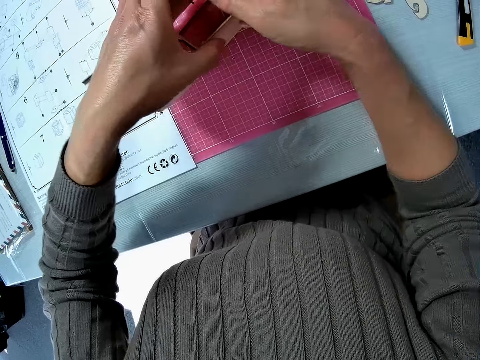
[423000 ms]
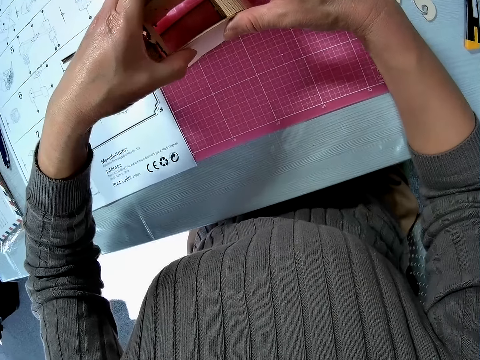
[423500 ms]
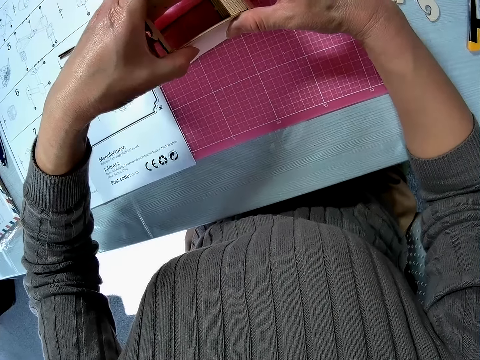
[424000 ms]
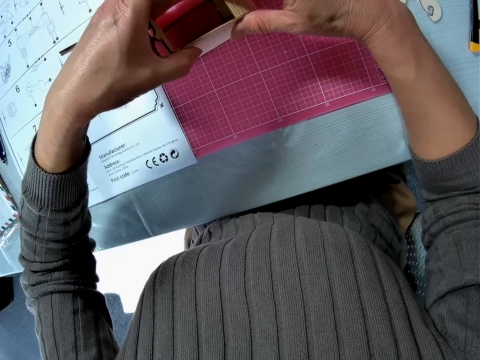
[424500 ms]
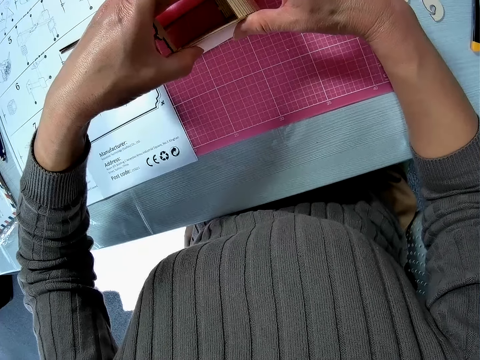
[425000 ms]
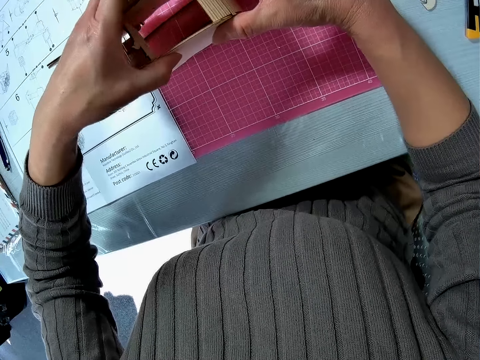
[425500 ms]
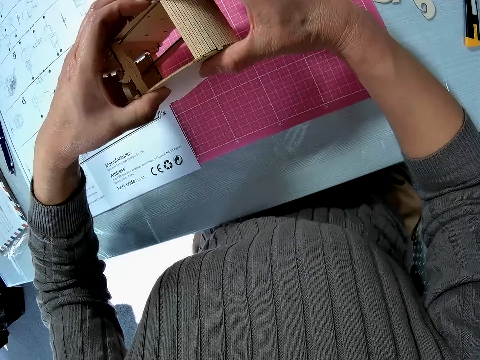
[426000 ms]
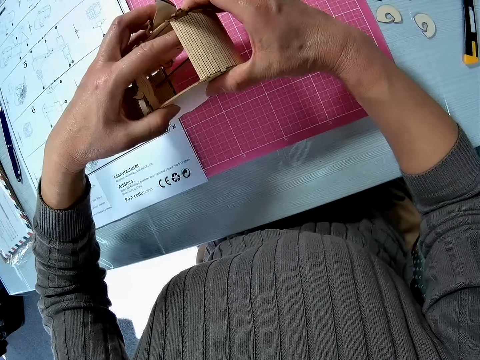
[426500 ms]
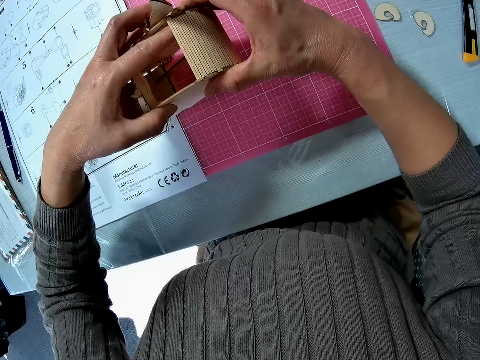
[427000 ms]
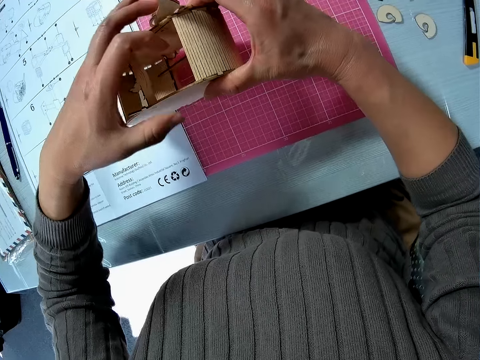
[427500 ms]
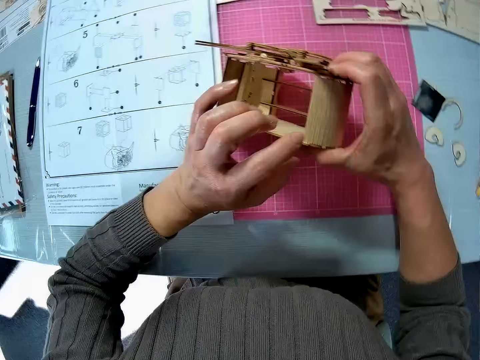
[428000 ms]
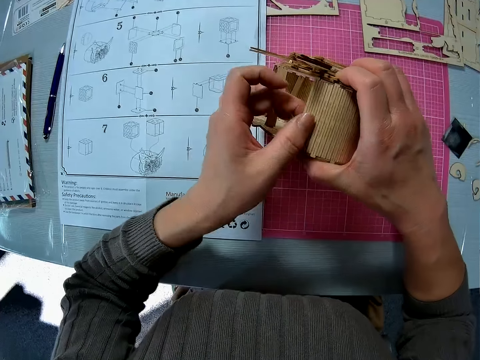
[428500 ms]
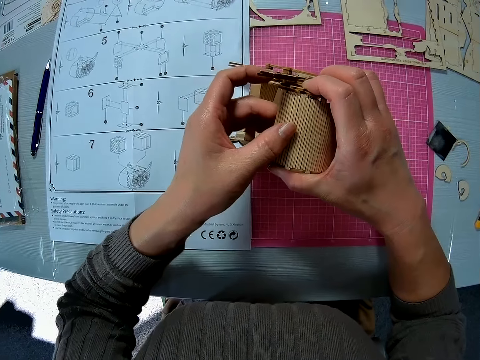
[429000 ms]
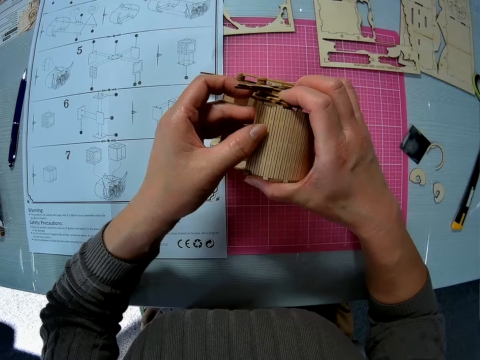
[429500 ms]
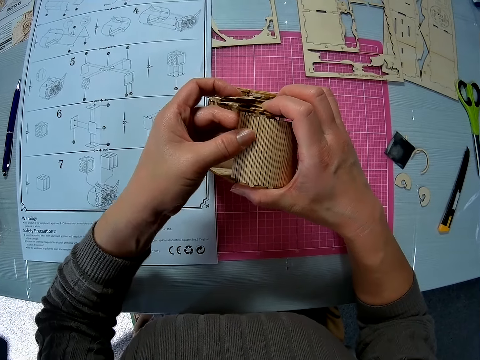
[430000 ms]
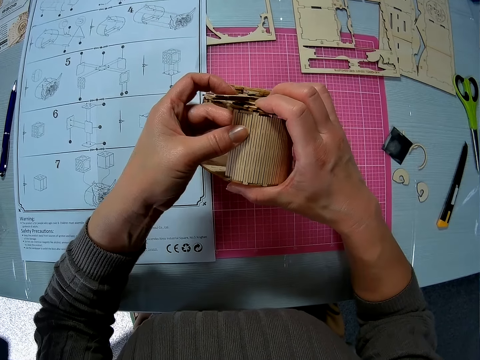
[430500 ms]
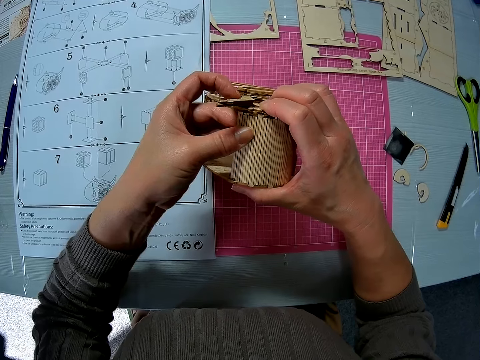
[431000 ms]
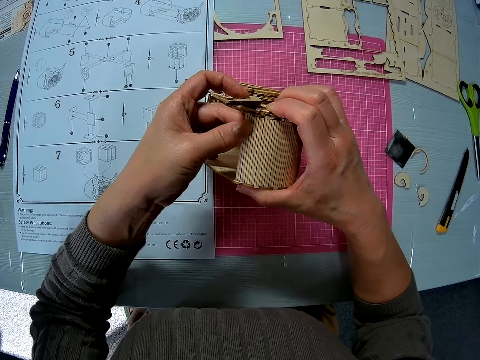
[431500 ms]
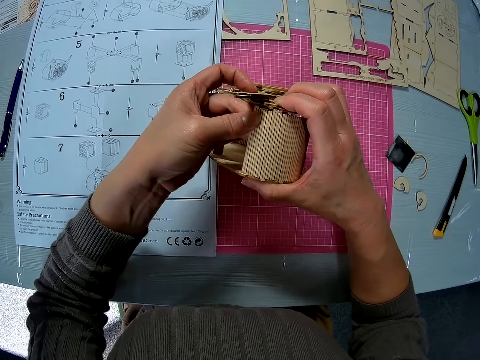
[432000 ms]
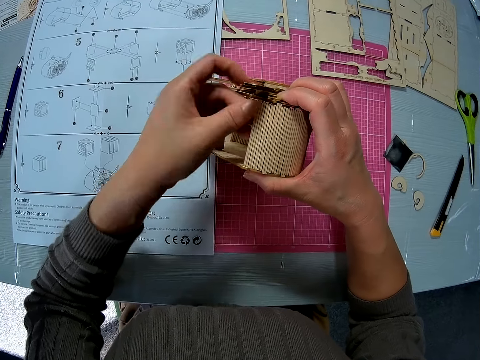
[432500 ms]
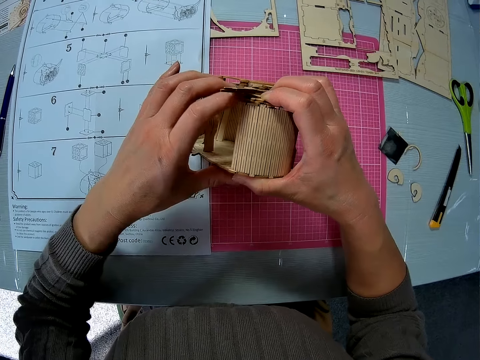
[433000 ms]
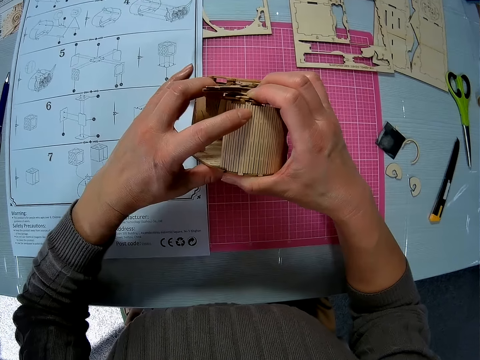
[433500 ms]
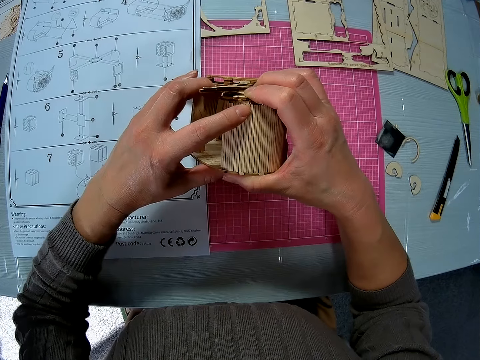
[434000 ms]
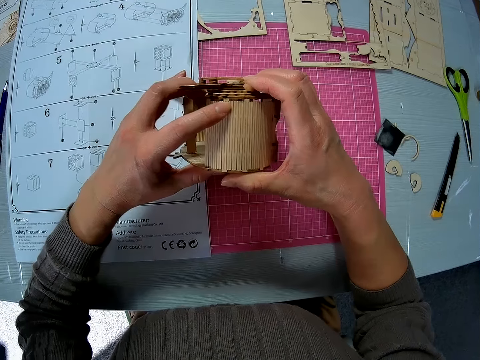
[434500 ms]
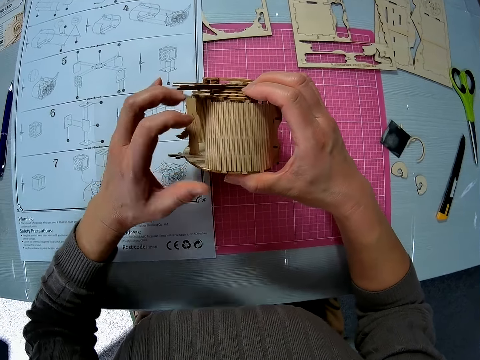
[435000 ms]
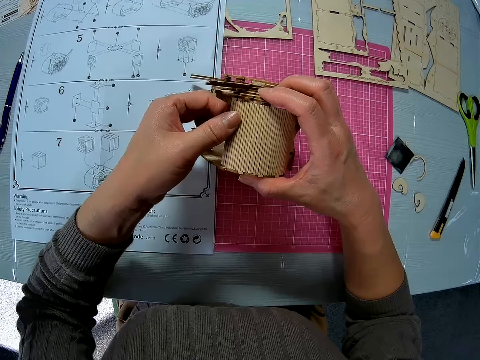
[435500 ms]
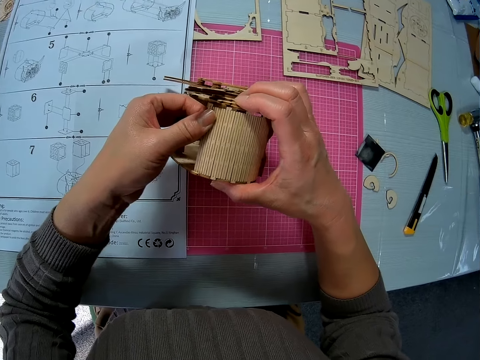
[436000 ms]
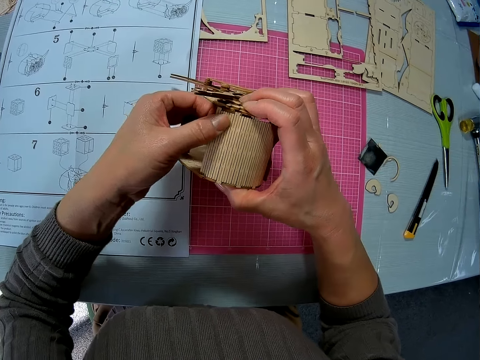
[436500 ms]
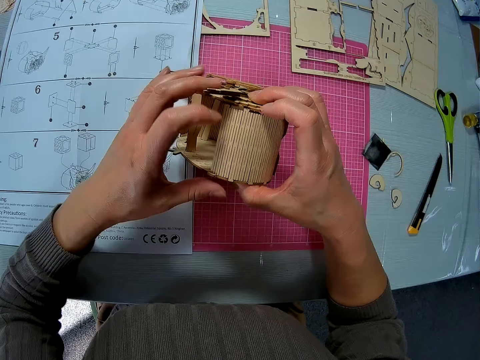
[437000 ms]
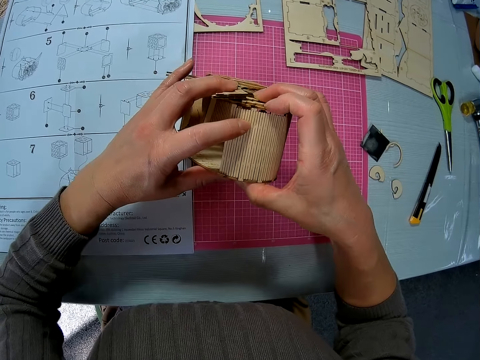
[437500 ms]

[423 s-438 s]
The camera wearer picks up the wooden craft of something. They press the wooden craft of something.

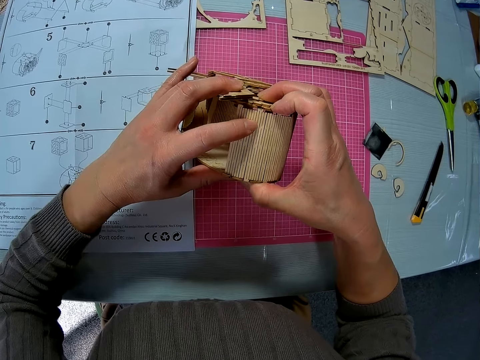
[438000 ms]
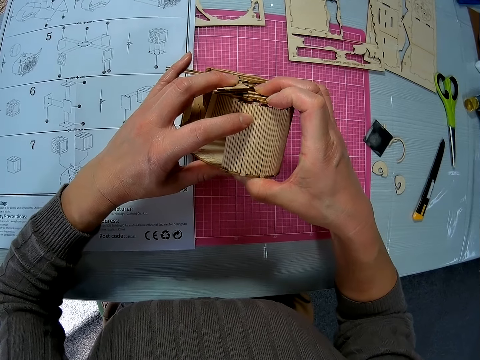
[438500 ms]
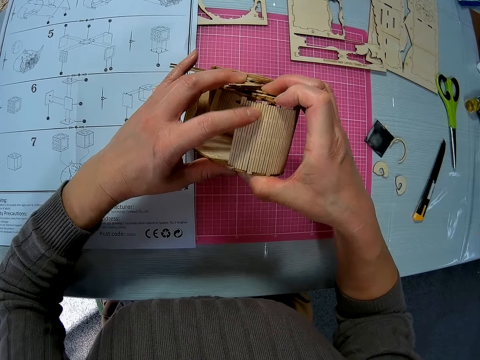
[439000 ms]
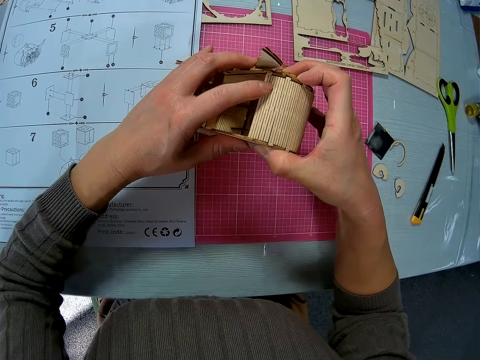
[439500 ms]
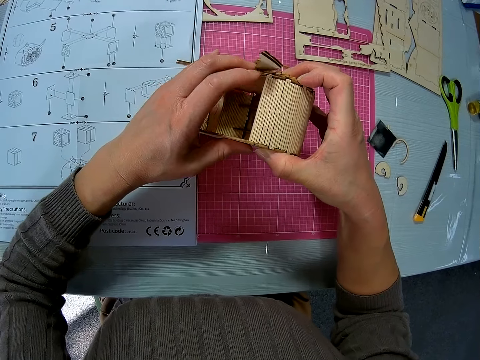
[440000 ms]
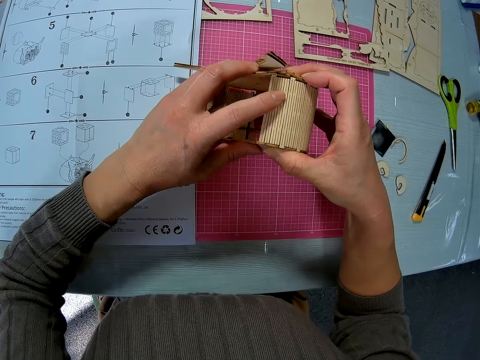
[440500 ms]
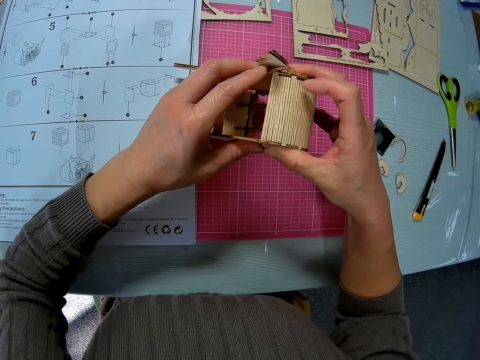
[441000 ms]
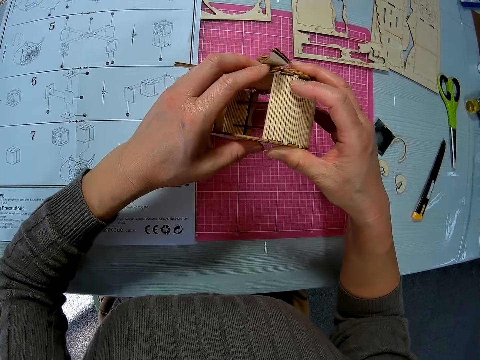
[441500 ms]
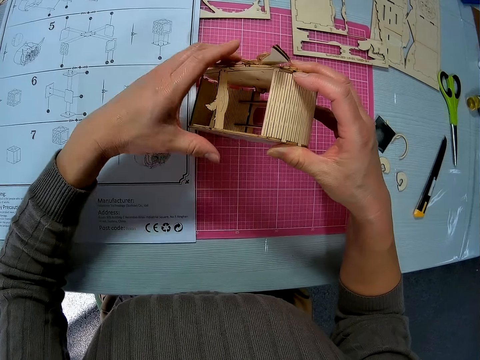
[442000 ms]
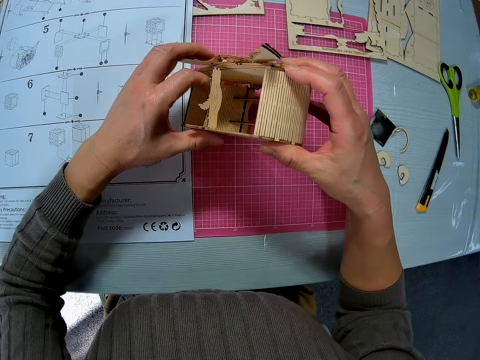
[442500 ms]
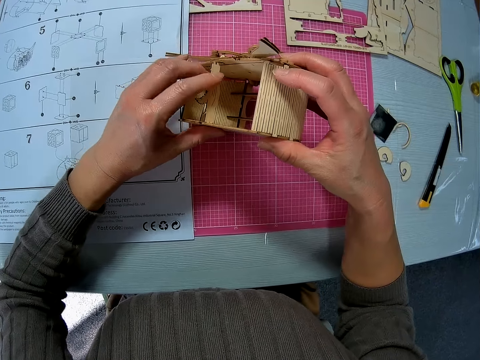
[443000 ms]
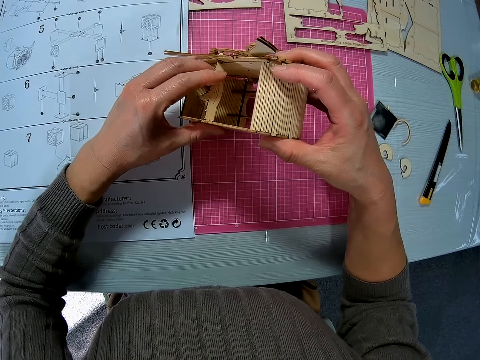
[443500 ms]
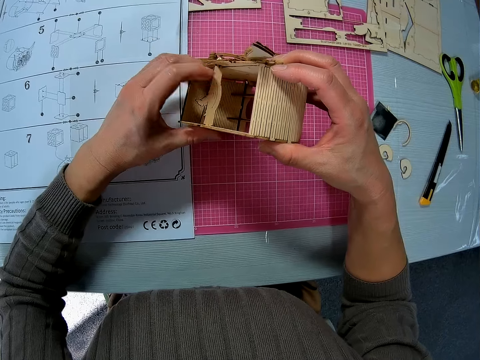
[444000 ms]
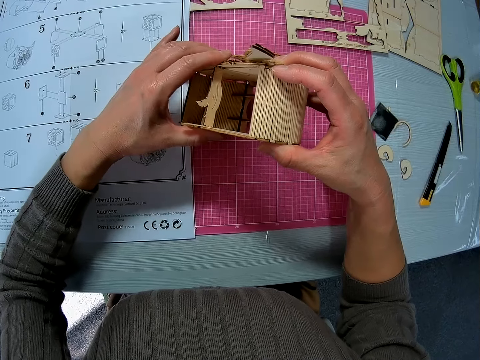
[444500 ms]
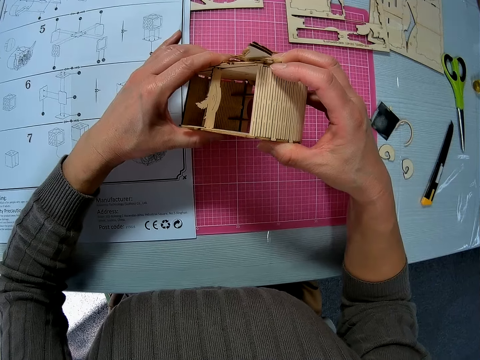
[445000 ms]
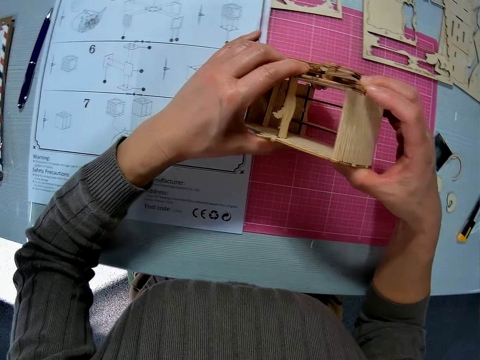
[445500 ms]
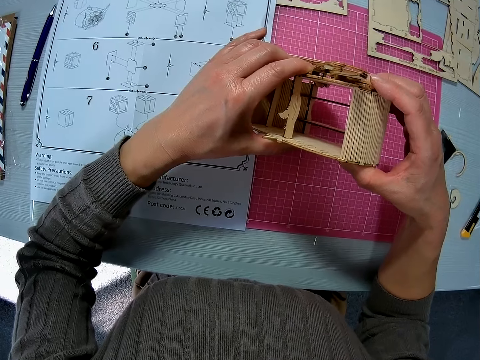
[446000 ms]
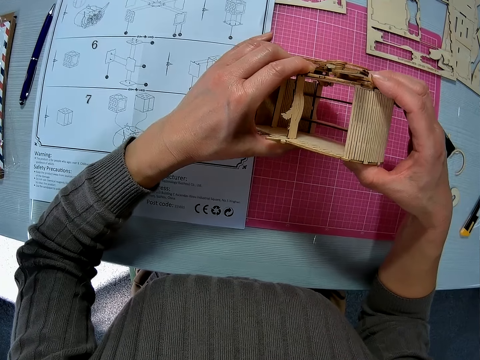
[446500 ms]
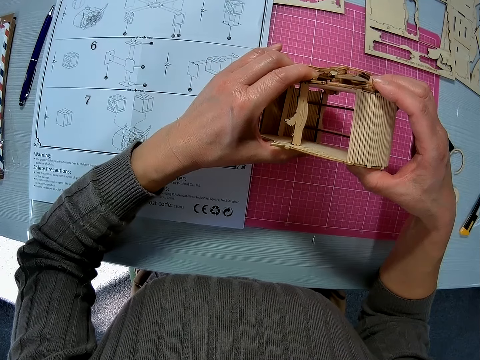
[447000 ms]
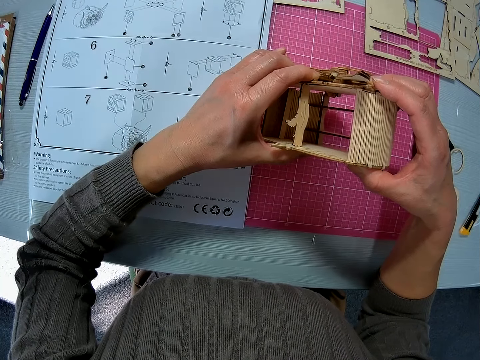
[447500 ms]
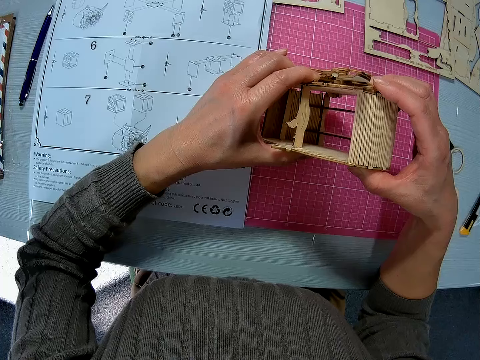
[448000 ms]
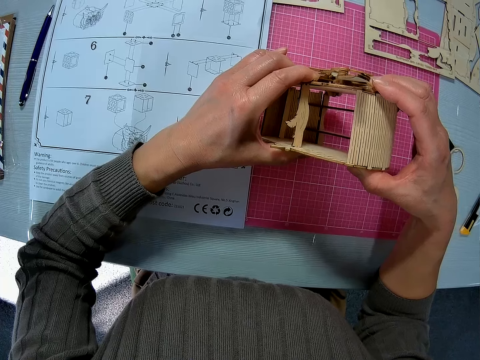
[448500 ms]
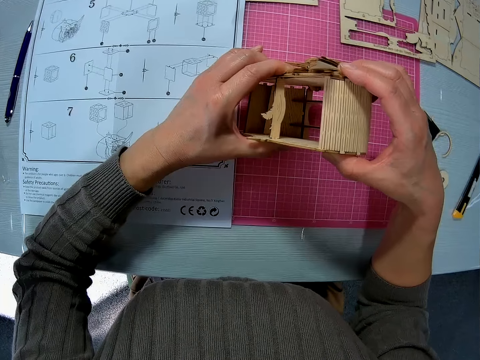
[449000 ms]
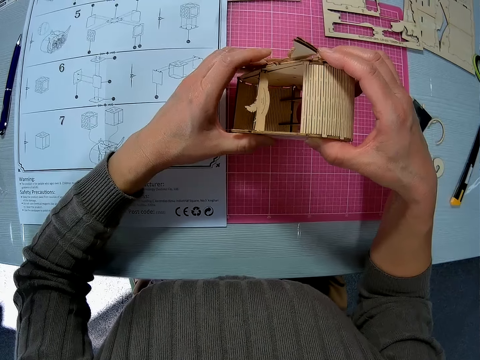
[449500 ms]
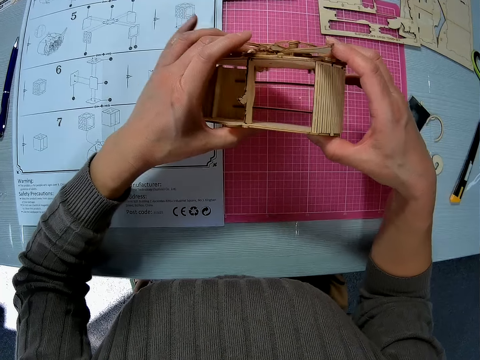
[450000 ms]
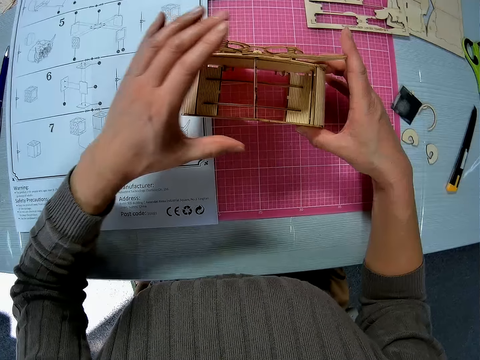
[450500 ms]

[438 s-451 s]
The camera wearer stares at the wooden craft of something. They press the wooden craft of something.
